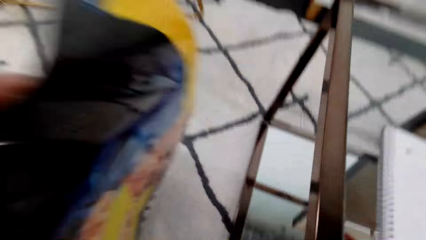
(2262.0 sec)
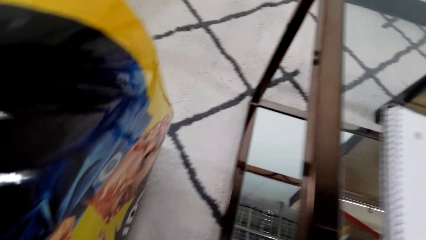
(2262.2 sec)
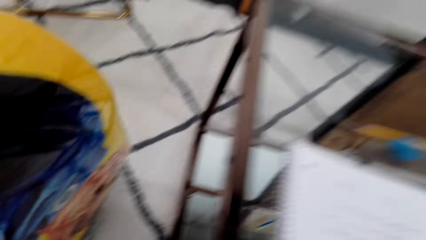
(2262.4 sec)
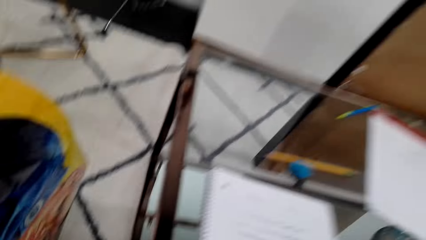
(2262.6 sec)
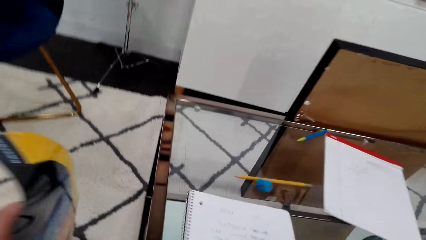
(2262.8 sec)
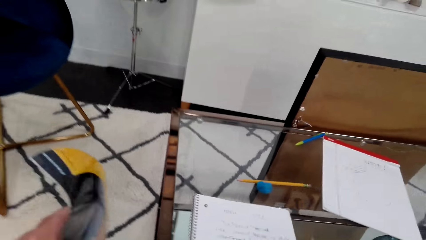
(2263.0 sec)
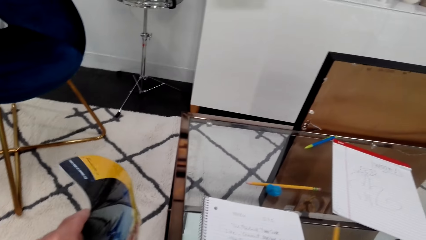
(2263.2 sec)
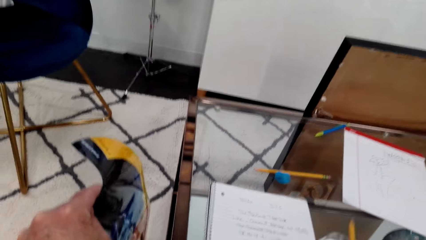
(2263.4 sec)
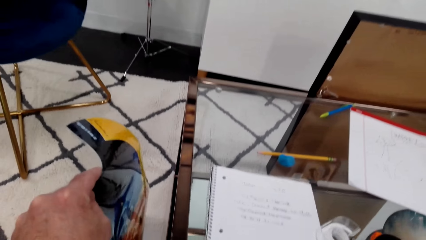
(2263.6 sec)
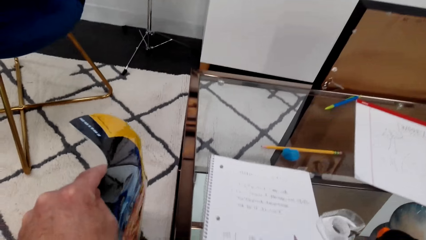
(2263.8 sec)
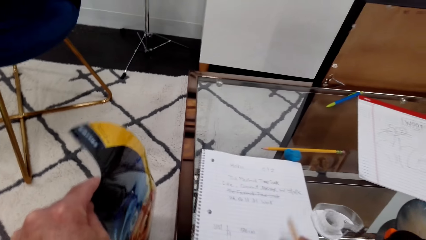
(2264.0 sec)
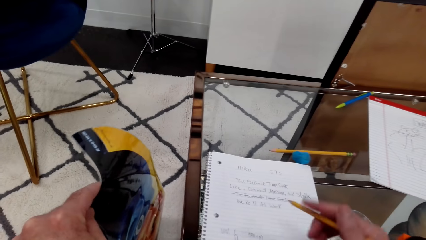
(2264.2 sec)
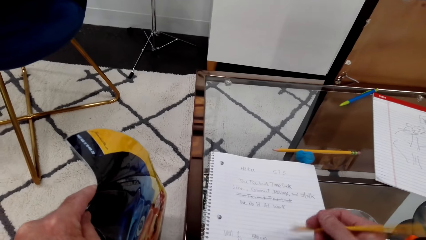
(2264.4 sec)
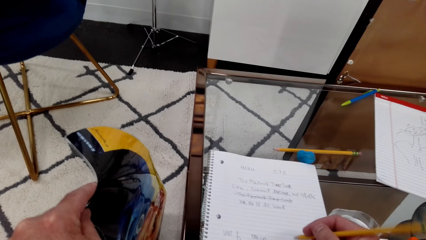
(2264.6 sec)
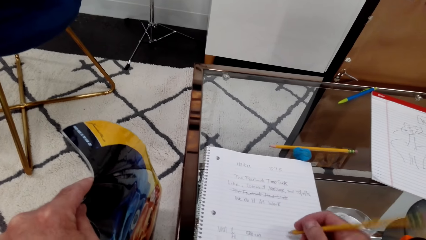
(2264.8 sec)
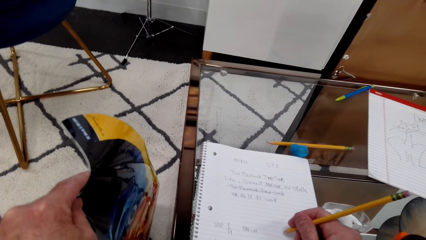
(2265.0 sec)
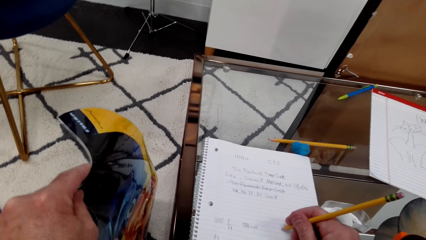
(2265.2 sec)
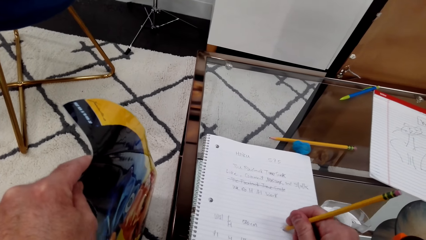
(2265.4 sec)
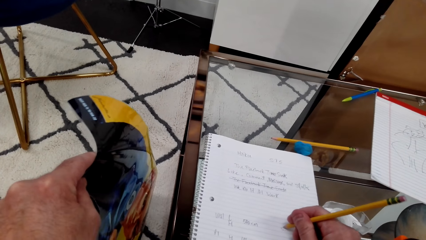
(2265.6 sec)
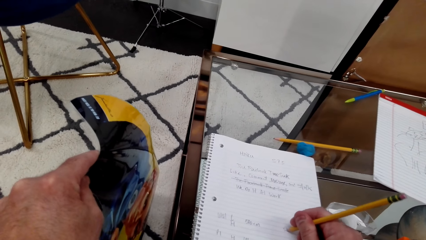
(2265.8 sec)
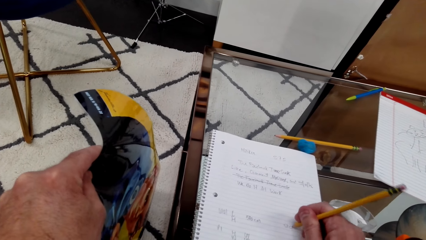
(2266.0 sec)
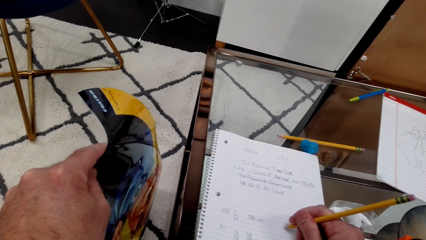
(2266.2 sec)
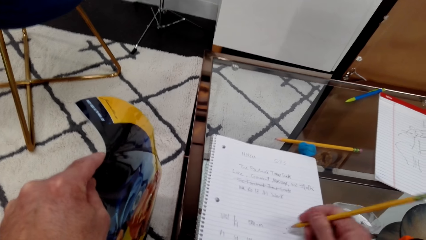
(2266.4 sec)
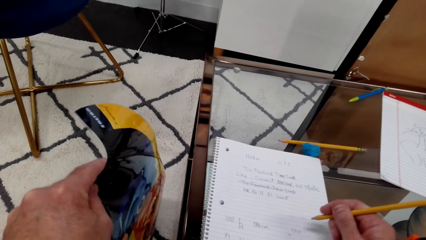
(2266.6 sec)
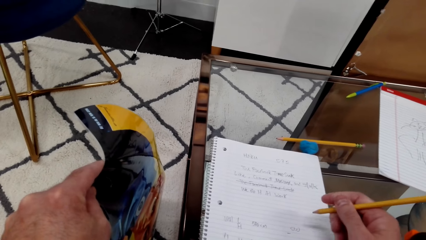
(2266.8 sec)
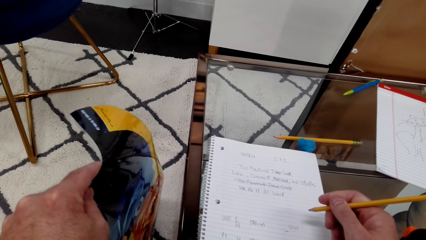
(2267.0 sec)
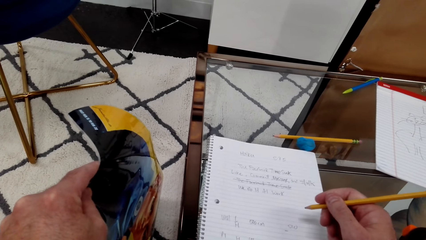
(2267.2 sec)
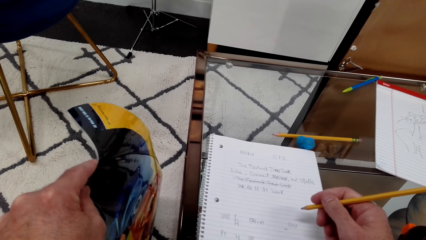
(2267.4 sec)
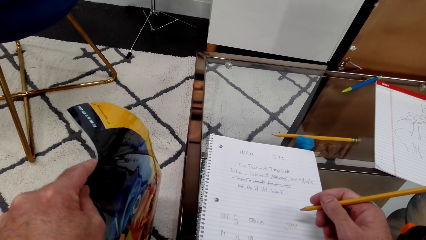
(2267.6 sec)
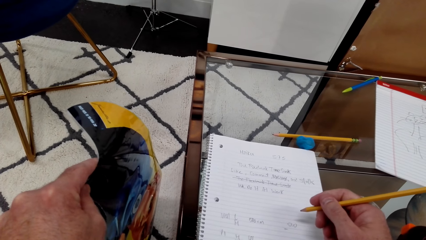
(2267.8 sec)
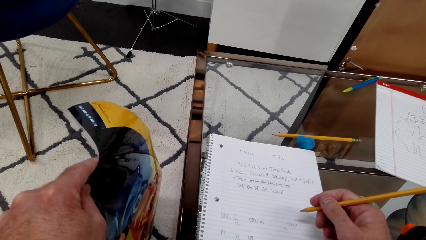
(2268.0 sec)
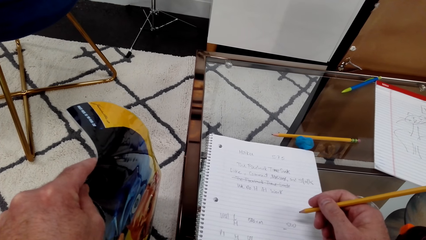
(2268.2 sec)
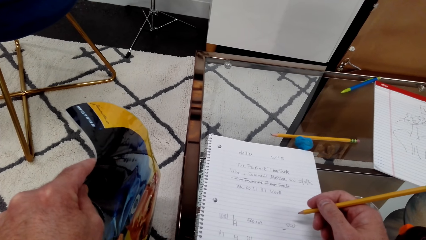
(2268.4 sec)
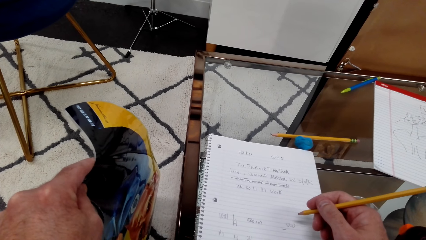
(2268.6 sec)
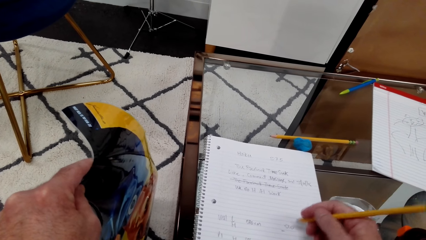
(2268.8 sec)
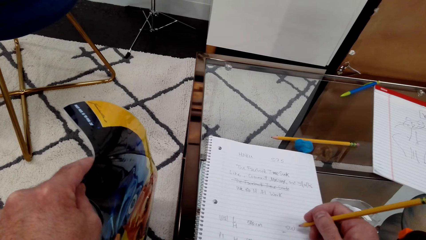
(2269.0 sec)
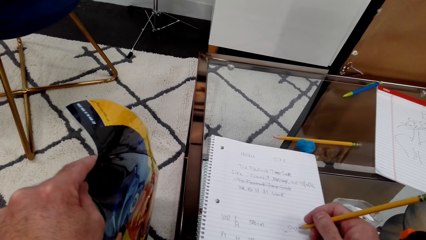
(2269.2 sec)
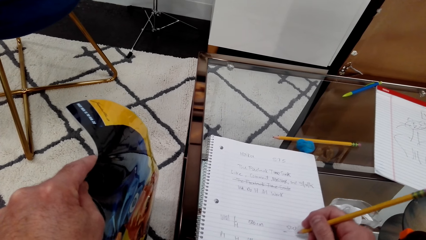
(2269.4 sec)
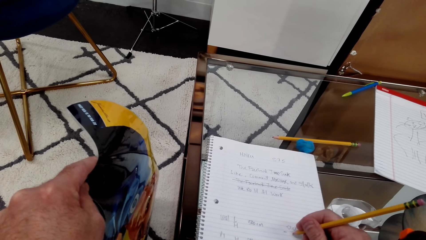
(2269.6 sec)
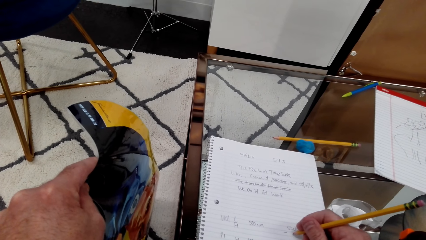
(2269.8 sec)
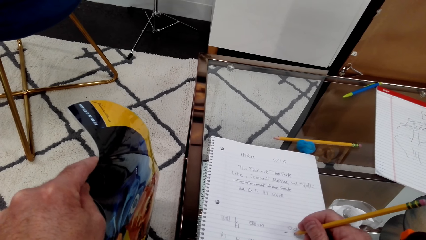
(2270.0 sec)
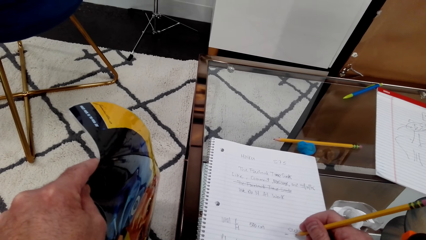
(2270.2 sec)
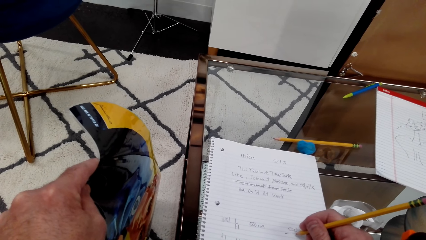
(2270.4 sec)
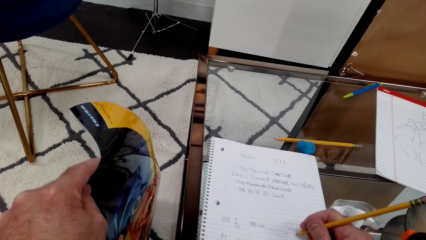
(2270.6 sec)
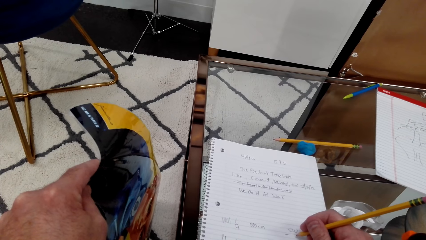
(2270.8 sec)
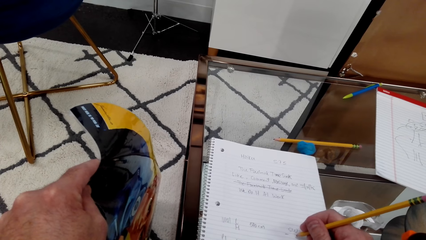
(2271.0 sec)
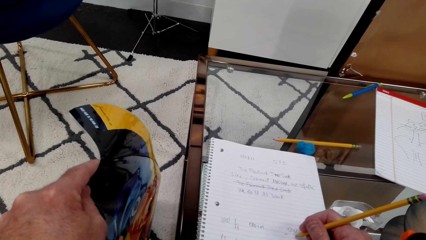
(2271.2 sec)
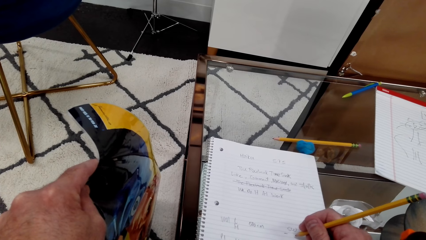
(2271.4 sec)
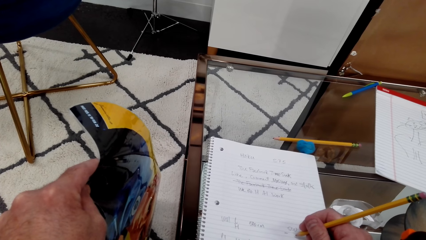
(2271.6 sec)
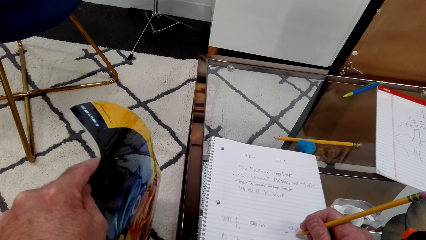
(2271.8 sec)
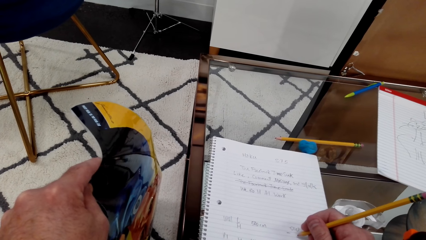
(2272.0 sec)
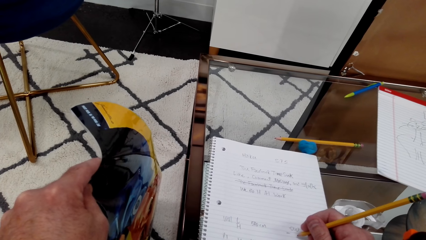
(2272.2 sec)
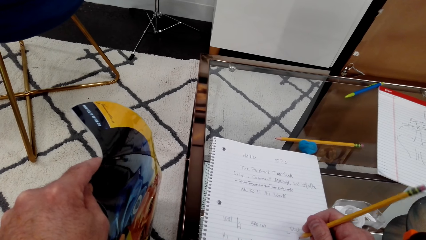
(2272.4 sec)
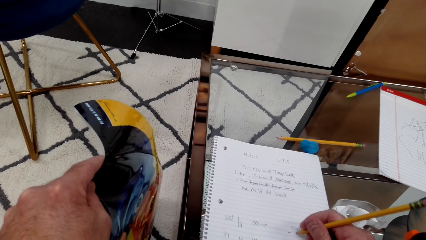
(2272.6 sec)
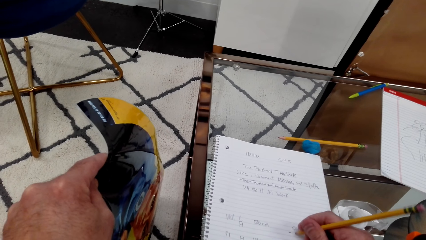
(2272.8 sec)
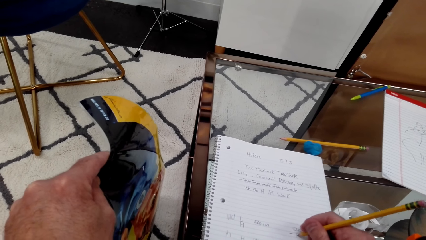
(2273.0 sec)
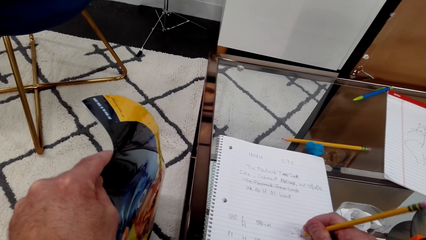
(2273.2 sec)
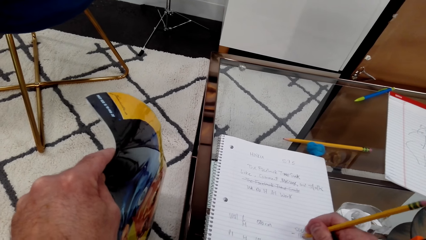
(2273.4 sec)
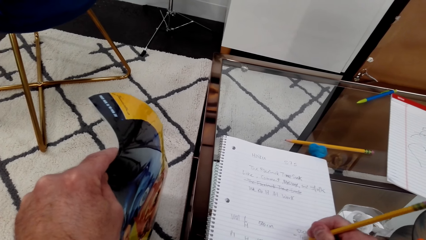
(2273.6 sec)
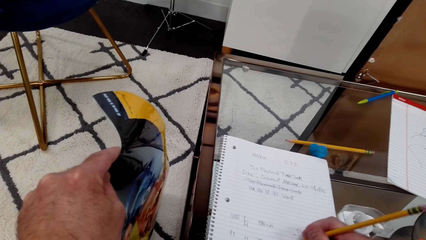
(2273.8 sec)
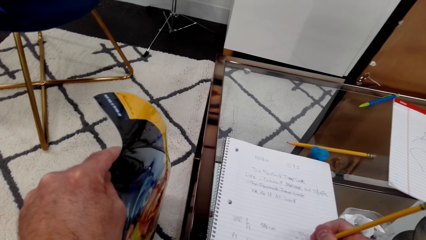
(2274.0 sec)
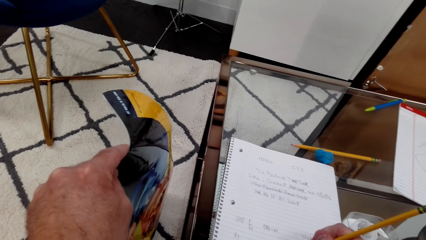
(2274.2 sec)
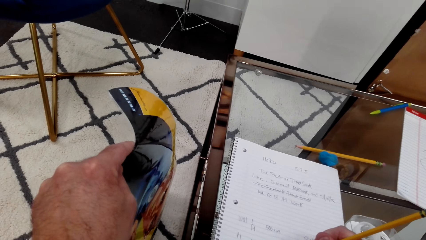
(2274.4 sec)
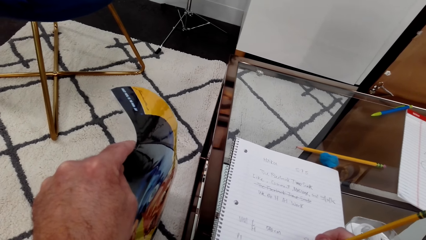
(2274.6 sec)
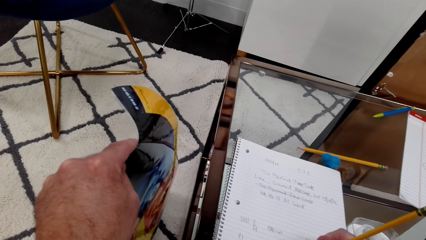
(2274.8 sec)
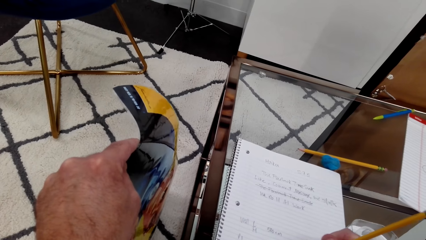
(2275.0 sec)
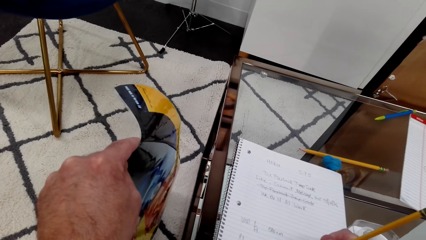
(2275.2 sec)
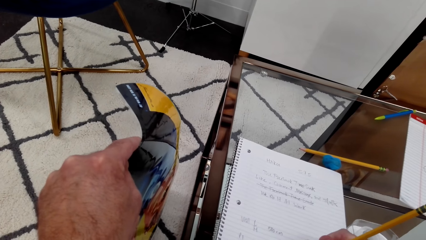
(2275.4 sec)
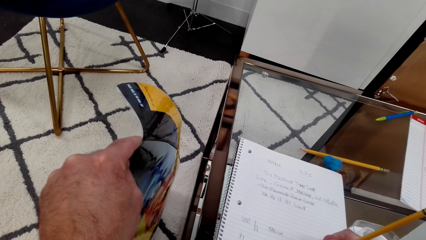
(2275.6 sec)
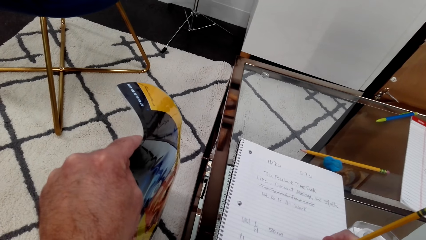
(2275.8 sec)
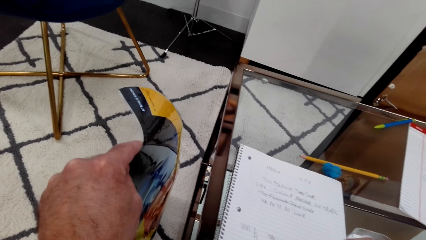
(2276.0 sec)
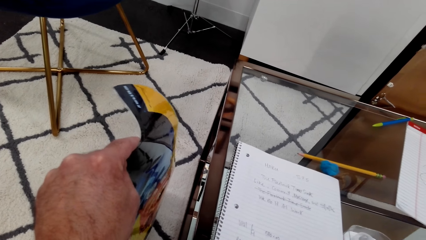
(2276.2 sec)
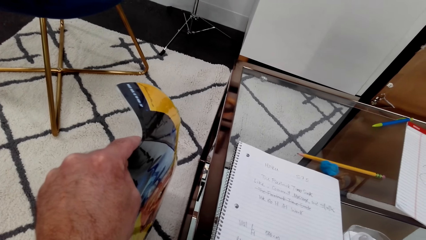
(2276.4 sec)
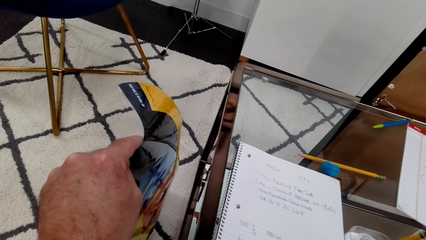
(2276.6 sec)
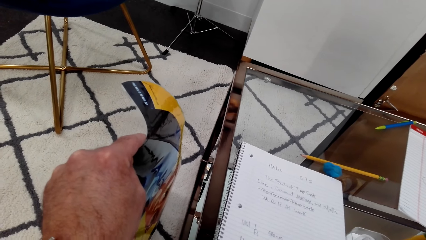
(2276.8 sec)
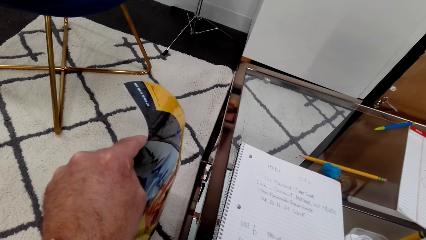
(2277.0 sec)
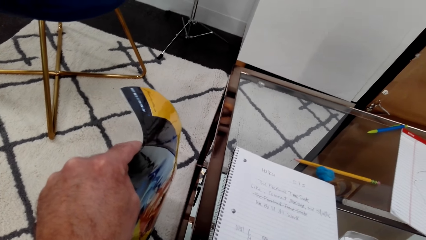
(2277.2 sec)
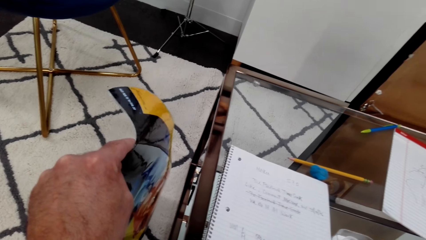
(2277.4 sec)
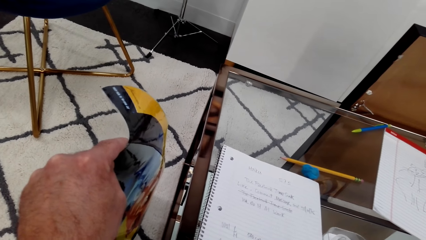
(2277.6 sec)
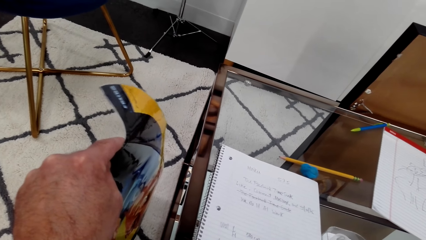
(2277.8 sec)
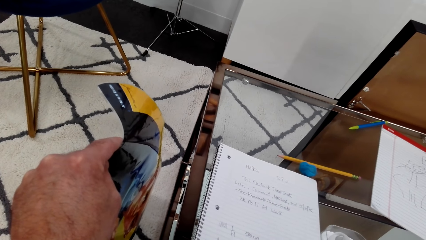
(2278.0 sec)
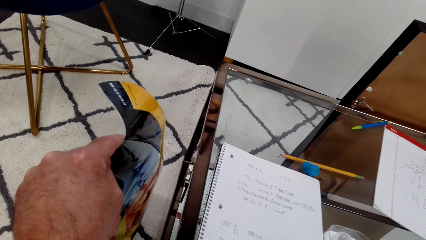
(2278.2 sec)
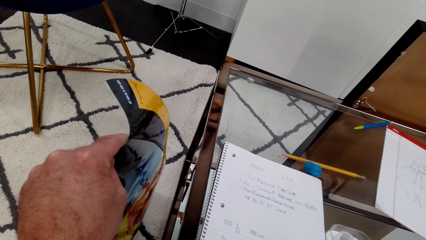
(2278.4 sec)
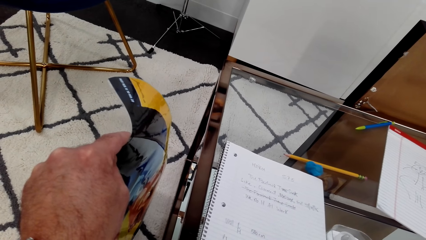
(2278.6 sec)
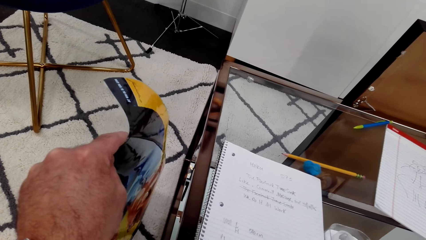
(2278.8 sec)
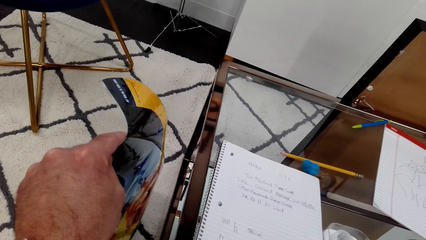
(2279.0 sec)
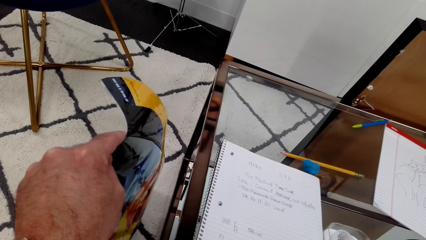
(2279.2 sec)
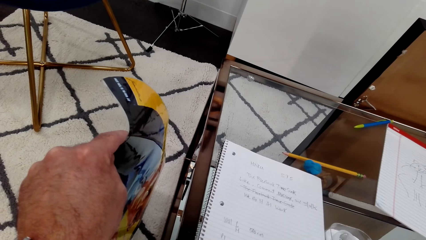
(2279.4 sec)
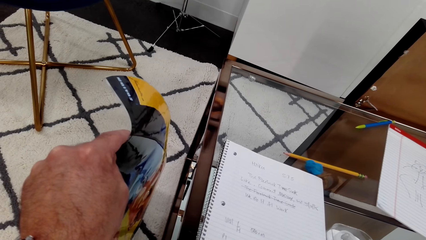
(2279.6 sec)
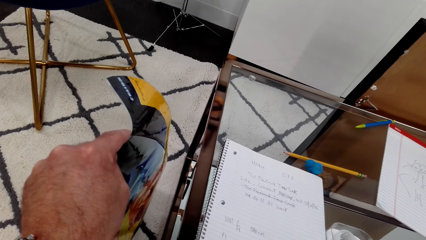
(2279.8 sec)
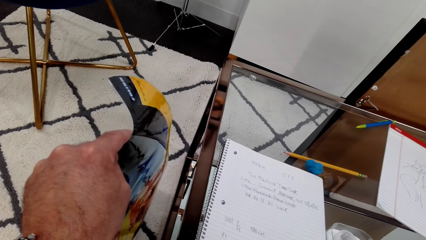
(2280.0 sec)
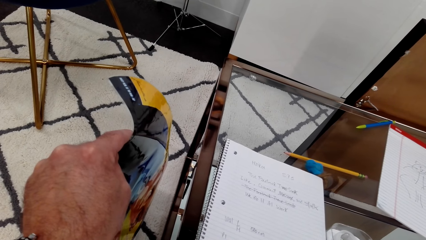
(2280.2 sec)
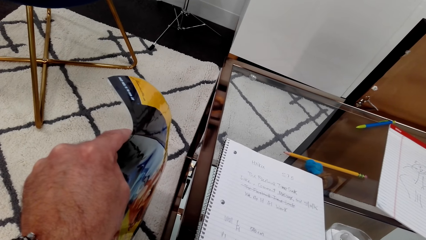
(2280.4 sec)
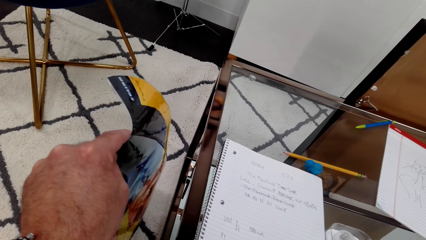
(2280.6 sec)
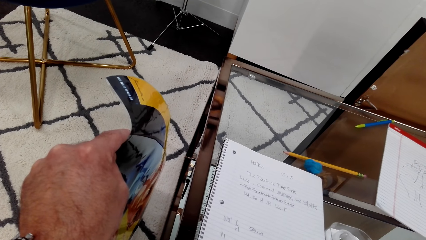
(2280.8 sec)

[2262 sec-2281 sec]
The camera wearer holds the art paint with his left hand. He writes on a notebook paper. He looks at the notebook paper.
